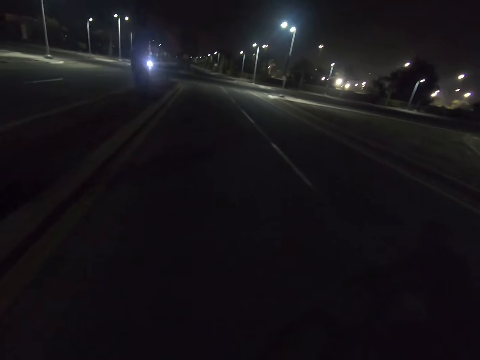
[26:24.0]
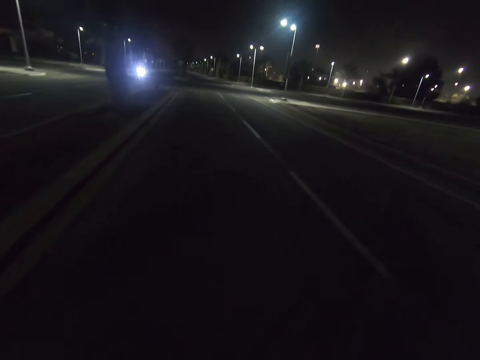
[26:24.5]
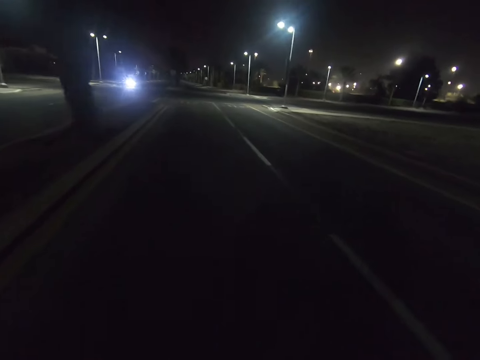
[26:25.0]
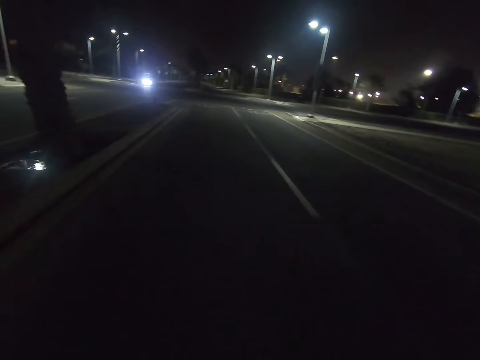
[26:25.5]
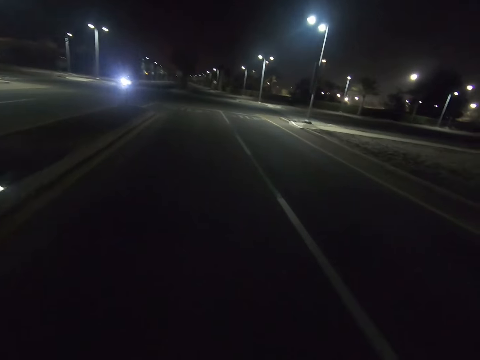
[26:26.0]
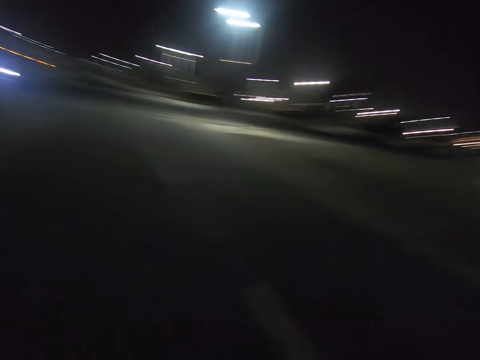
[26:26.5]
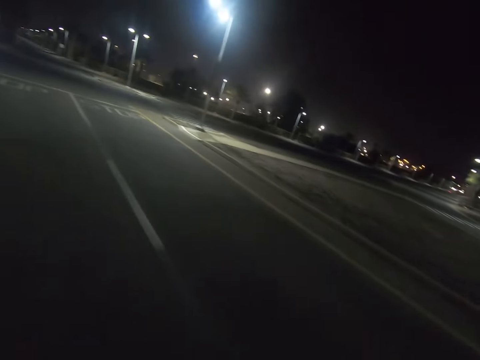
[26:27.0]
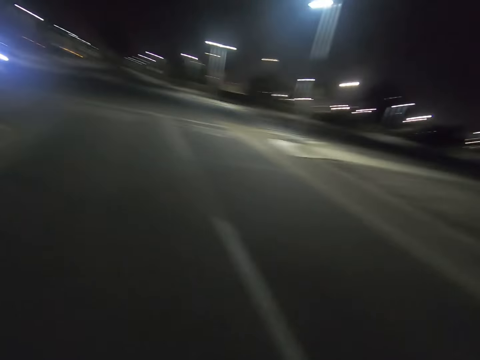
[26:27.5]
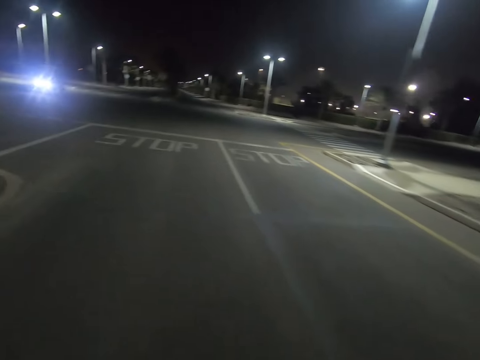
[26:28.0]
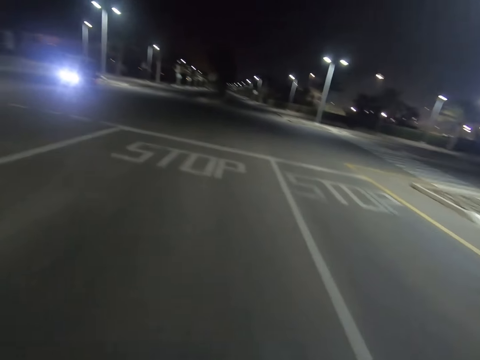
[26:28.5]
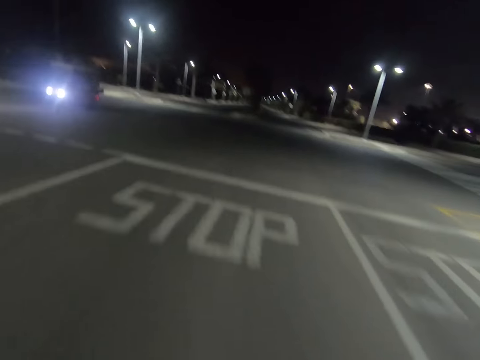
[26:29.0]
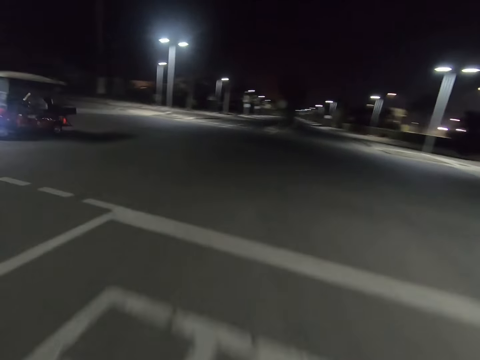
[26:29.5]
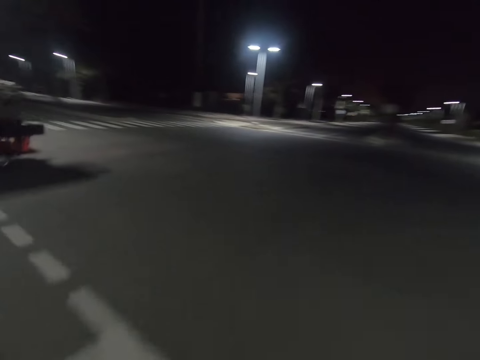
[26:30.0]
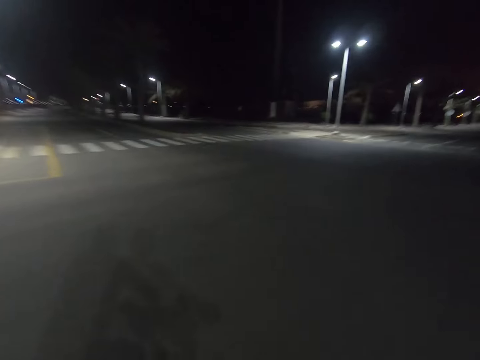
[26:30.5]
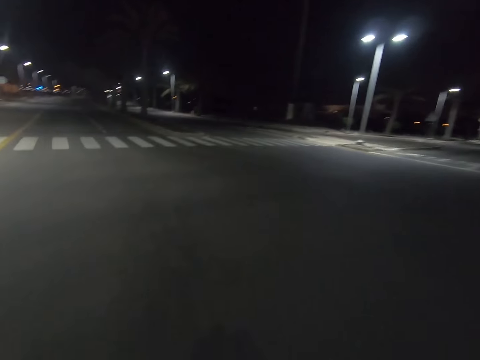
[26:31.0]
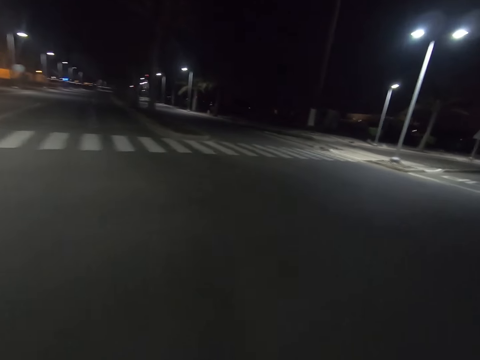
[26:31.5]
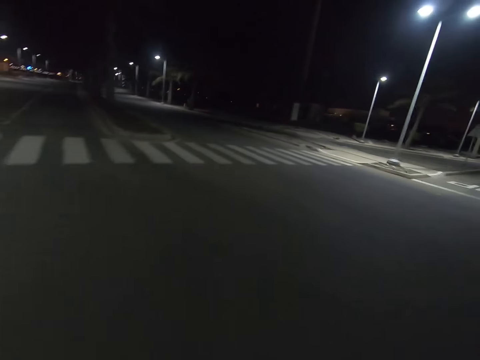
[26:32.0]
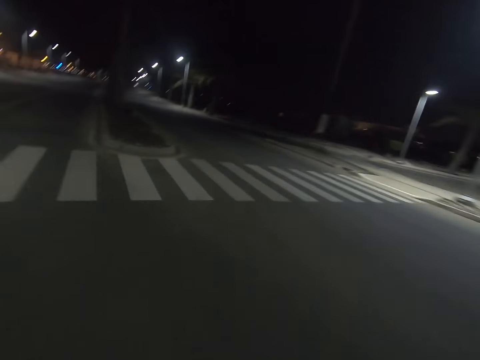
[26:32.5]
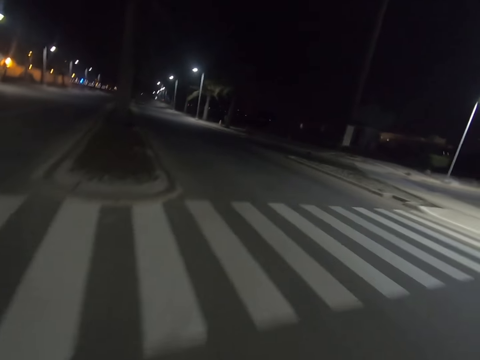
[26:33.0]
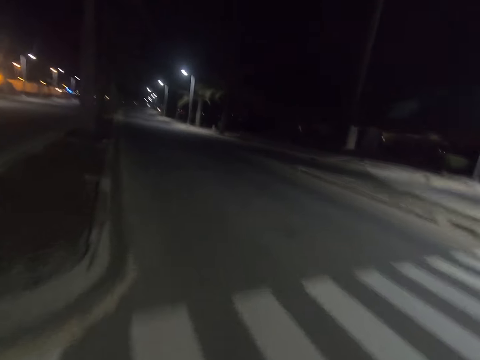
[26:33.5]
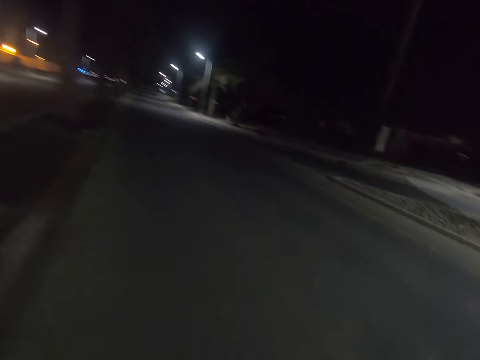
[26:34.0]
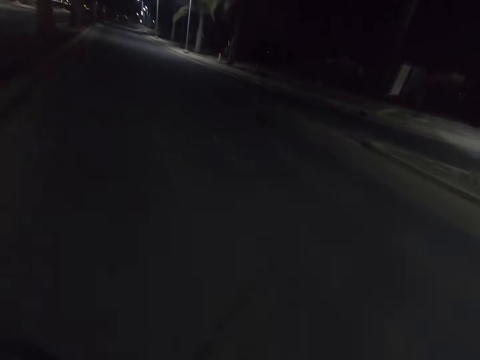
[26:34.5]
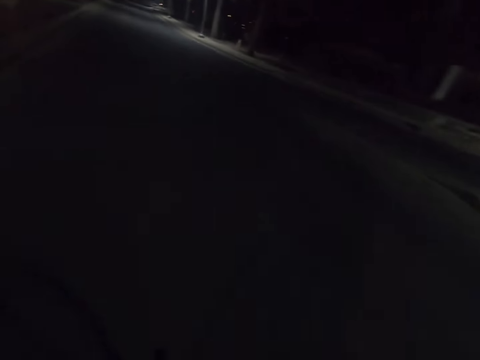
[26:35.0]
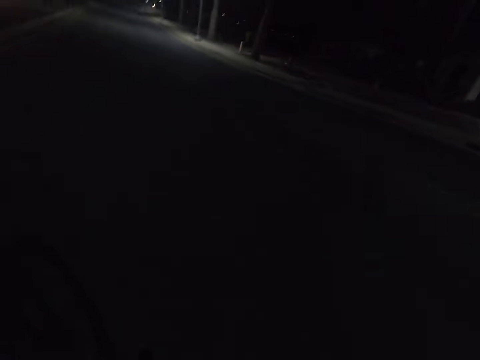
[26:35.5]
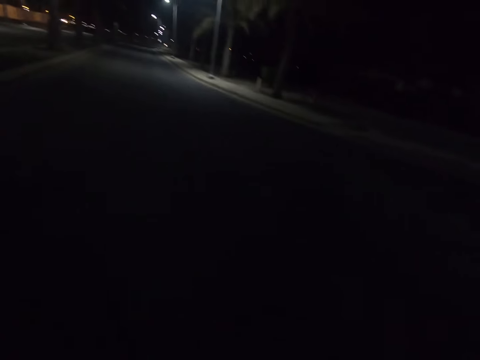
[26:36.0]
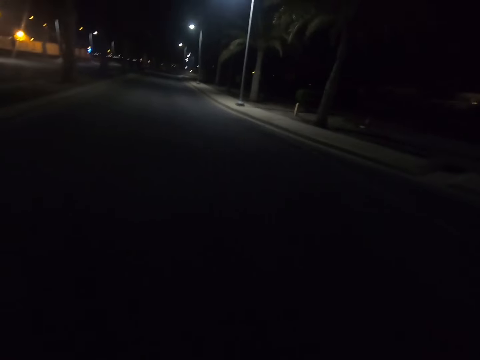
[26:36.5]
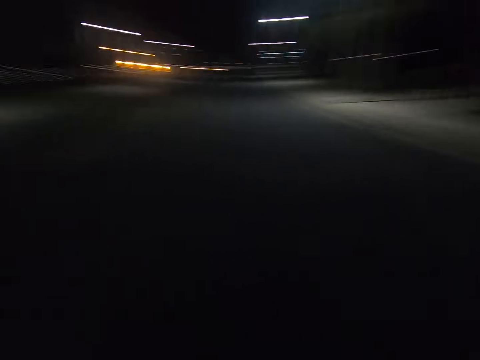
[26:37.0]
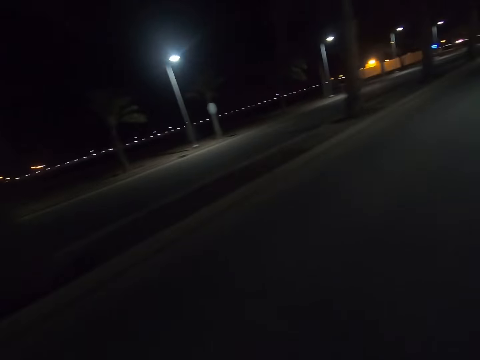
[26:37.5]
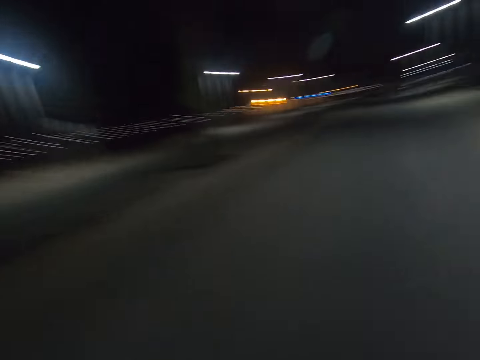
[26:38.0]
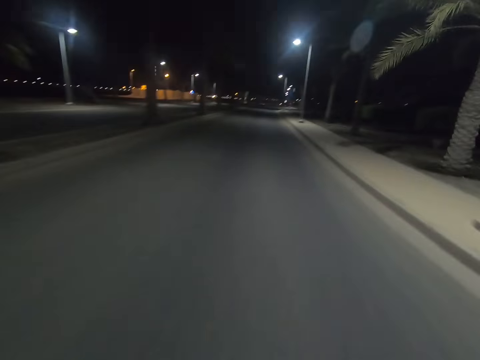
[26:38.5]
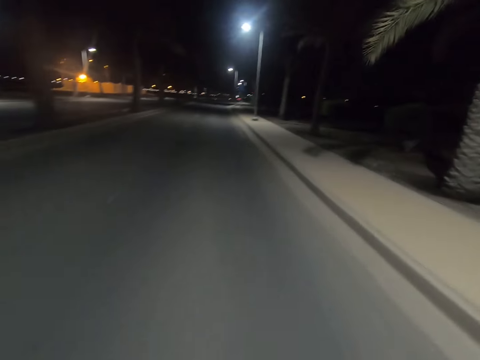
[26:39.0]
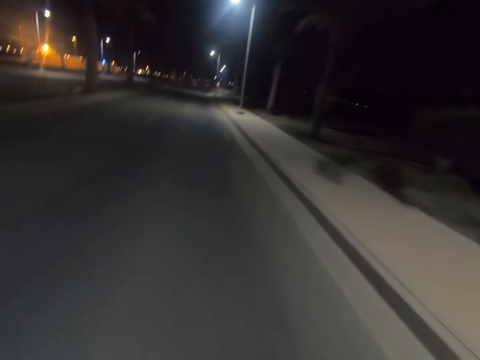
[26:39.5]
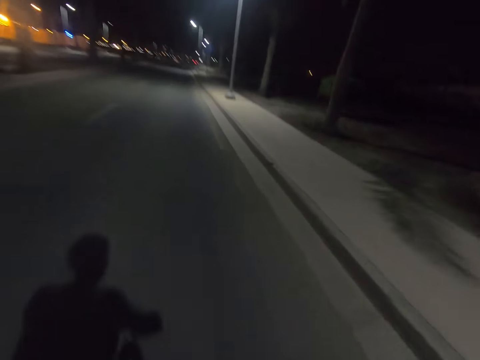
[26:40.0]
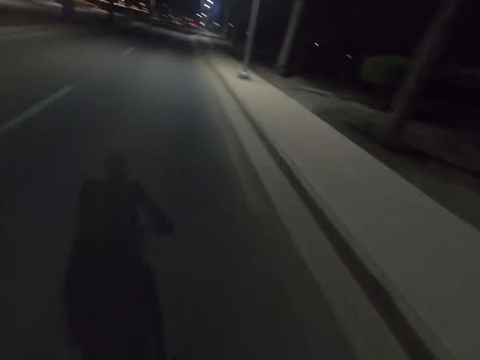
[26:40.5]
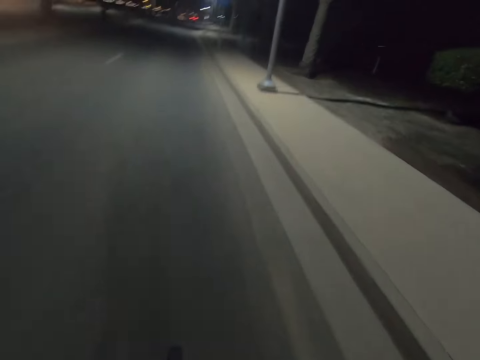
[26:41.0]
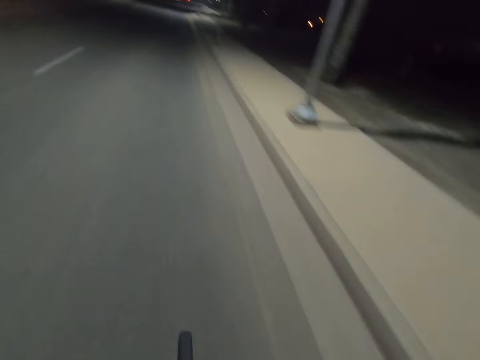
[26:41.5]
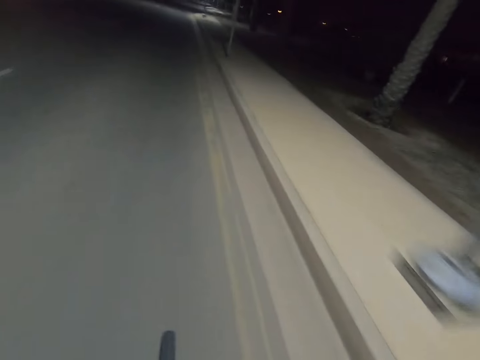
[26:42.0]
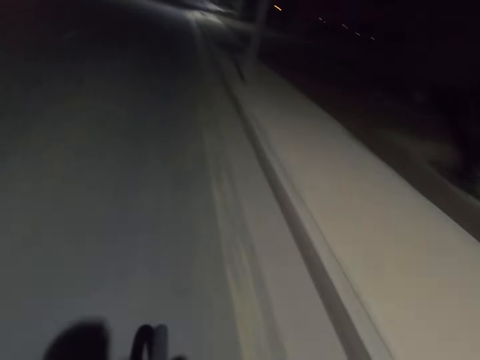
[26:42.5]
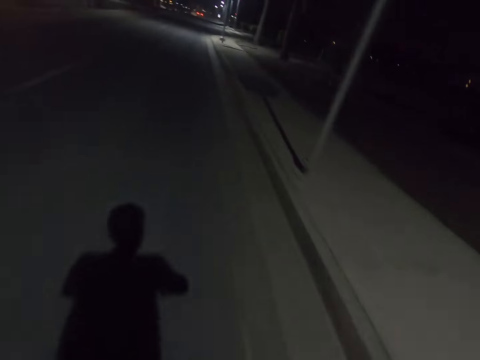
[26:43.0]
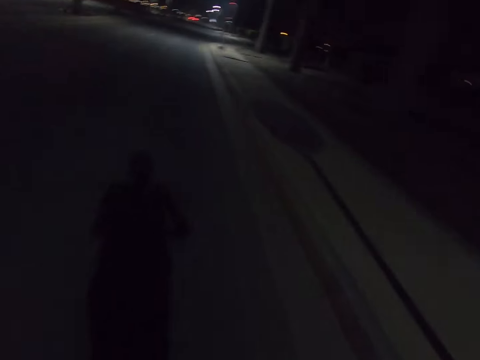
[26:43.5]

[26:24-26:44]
The camera wearer stares at the road. They stare at the car. They stare at the road. They stare at the trees. They stare at the road.

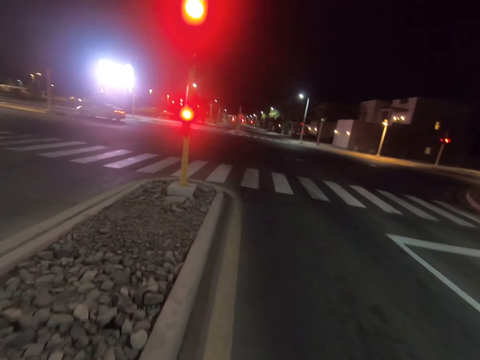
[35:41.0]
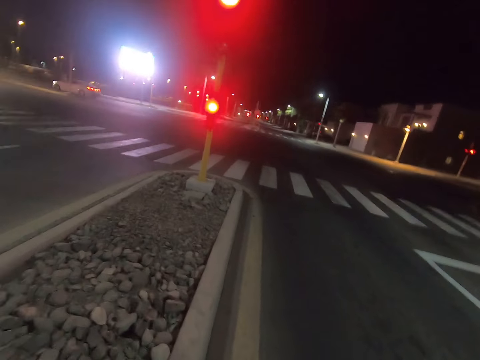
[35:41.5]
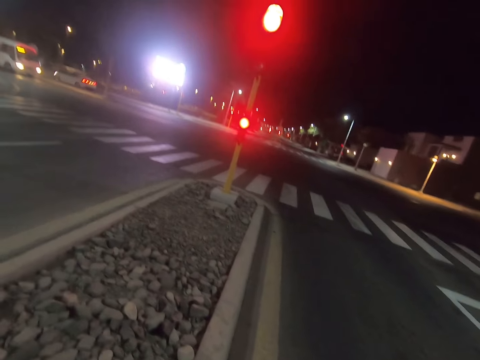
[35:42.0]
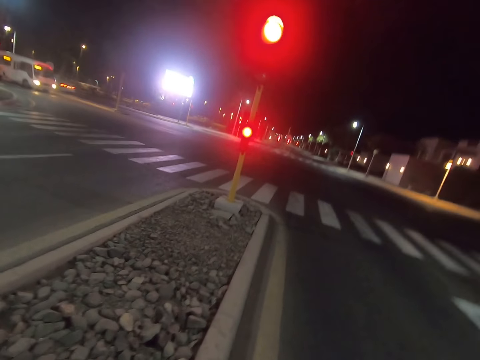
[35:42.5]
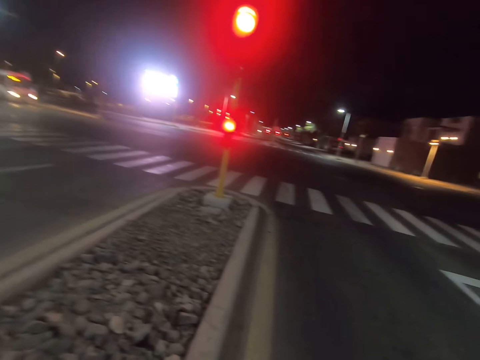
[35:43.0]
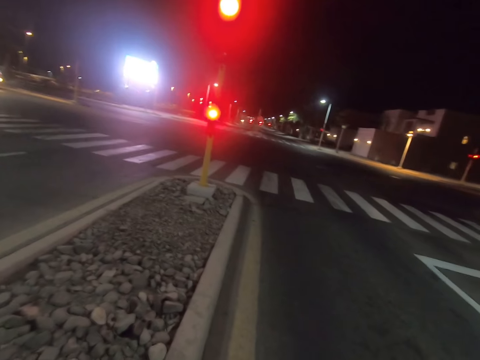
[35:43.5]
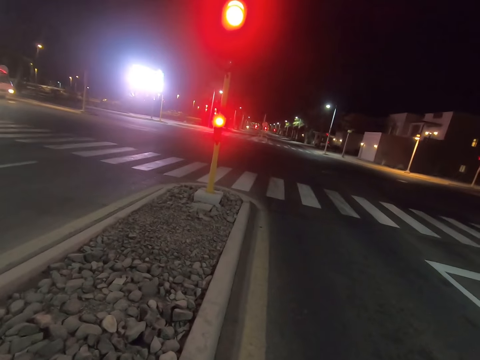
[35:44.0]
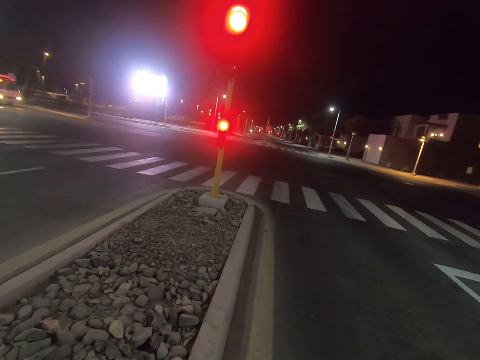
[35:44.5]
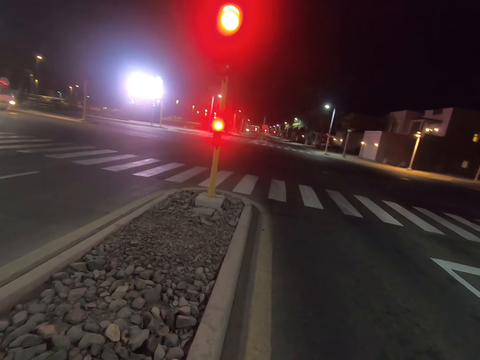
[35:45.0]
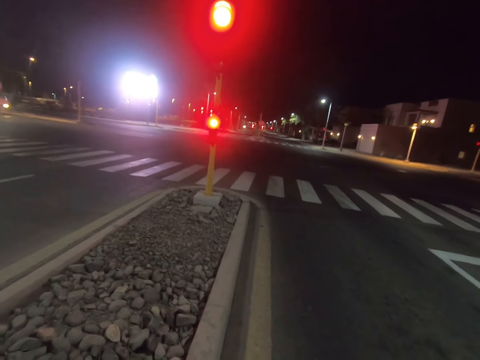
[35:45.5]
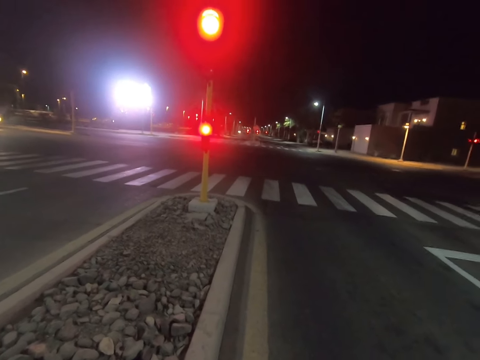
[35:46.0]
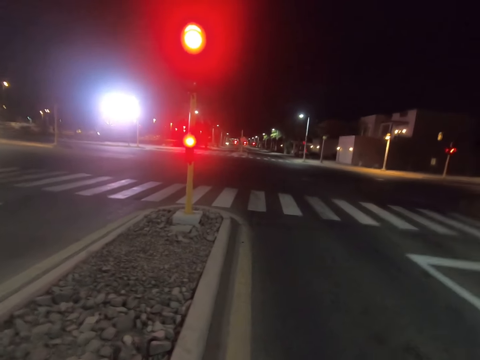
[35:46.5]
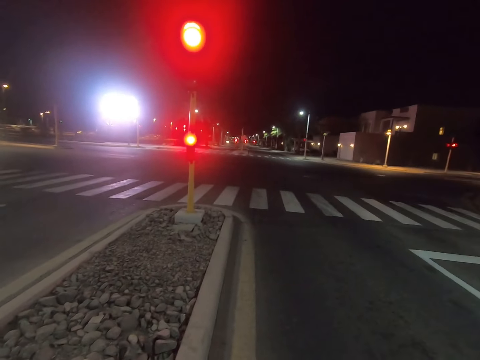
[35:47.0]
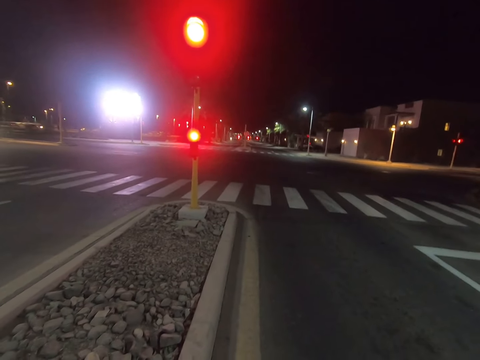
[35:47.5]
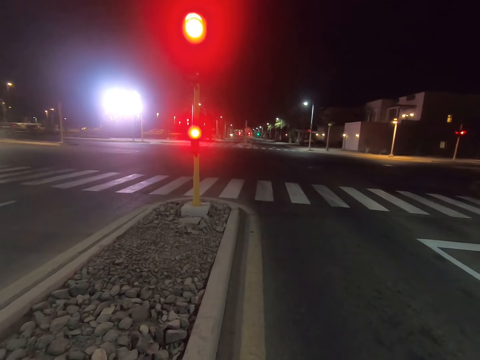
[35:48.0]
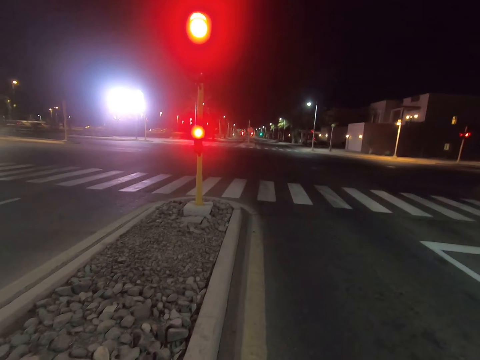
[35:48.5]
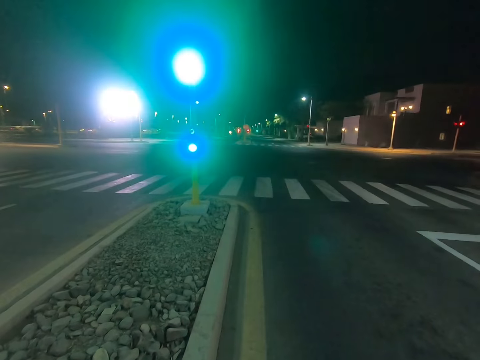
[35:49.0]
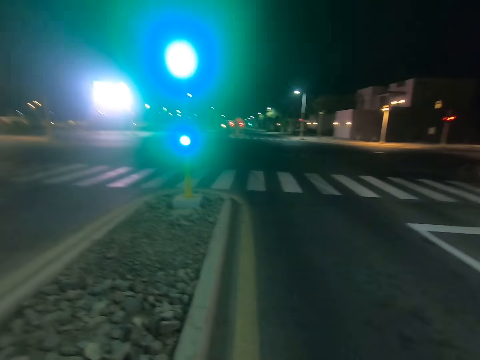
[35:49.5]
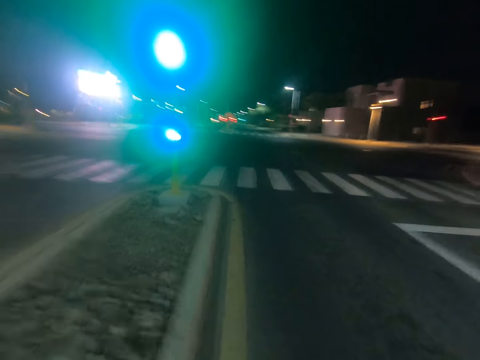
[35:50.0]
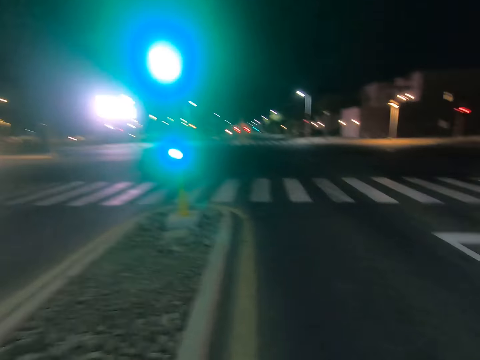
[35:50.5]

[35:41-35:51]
The camera wearer looks around.
